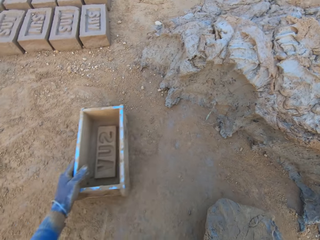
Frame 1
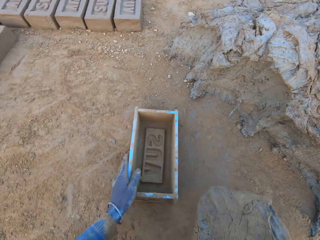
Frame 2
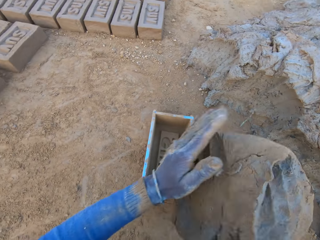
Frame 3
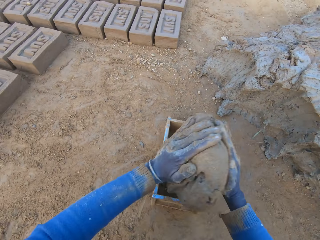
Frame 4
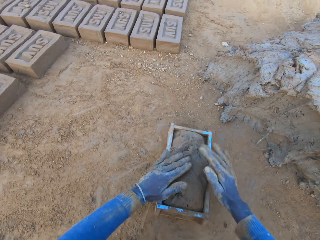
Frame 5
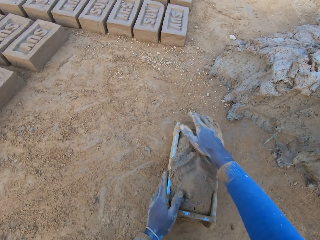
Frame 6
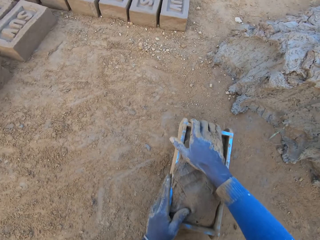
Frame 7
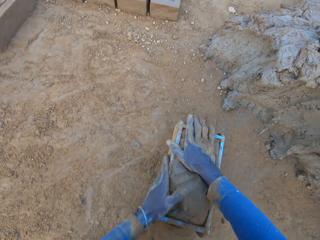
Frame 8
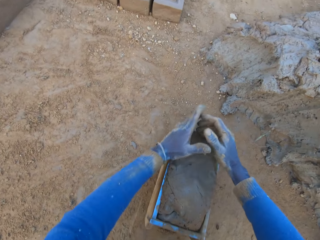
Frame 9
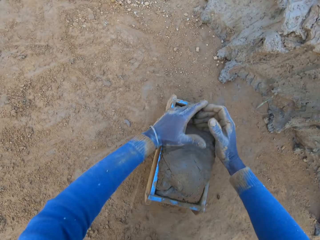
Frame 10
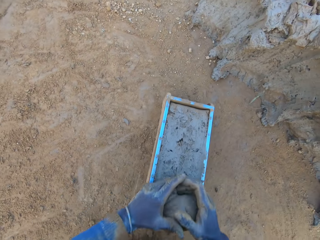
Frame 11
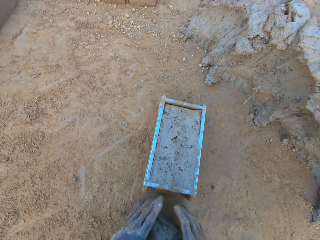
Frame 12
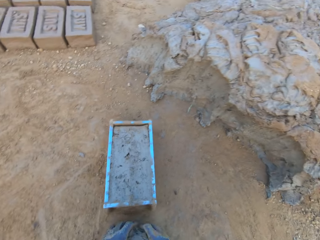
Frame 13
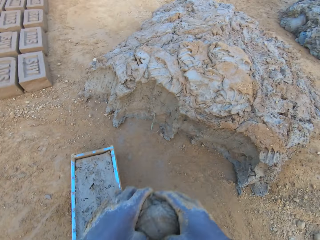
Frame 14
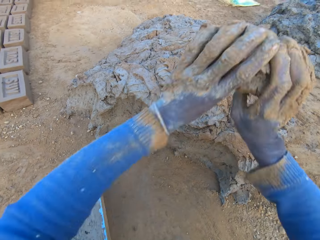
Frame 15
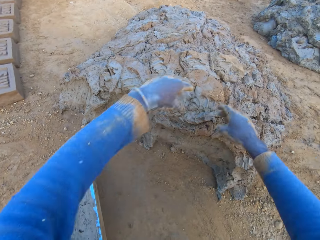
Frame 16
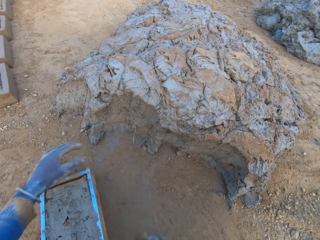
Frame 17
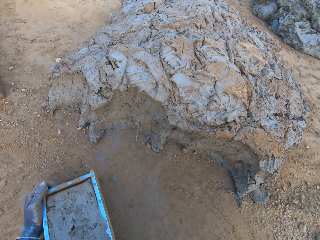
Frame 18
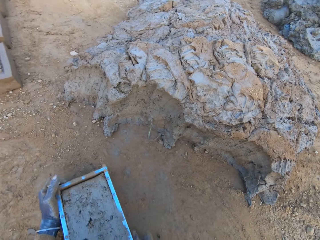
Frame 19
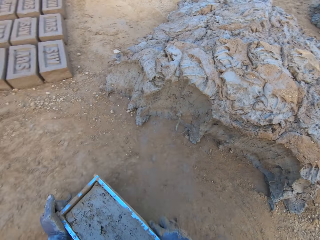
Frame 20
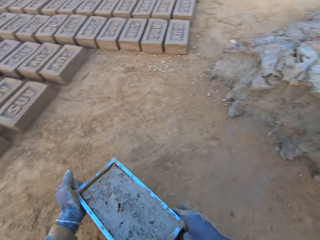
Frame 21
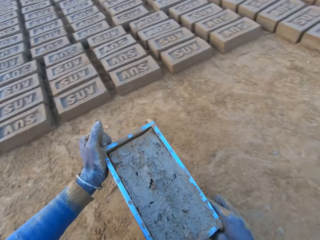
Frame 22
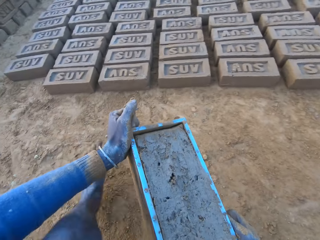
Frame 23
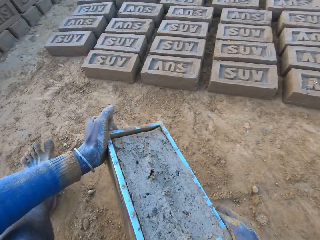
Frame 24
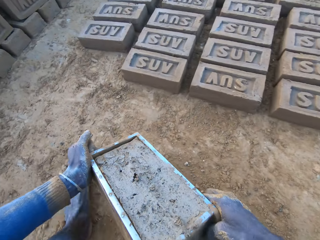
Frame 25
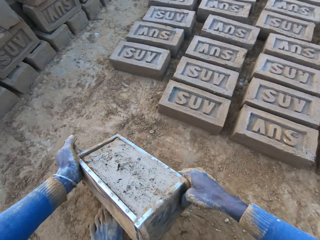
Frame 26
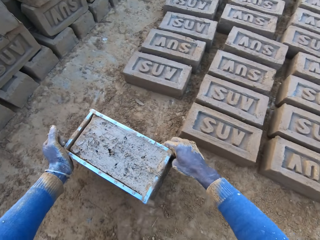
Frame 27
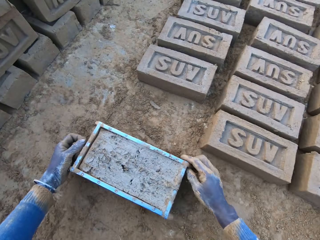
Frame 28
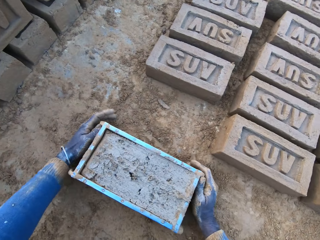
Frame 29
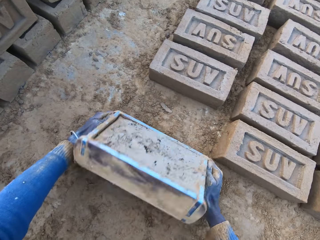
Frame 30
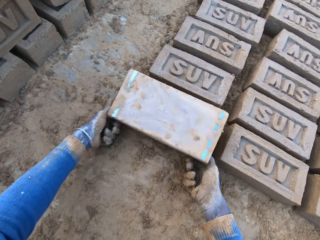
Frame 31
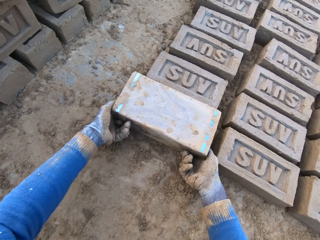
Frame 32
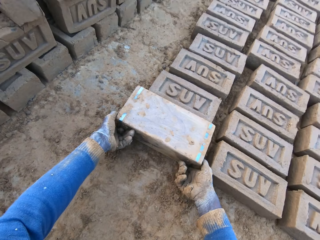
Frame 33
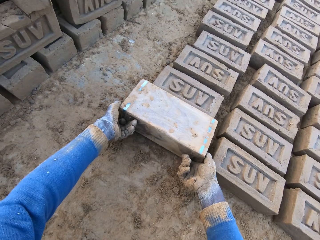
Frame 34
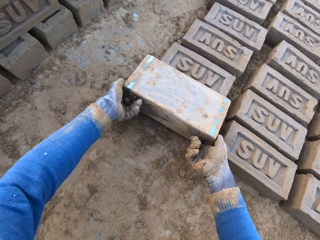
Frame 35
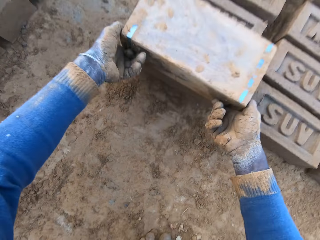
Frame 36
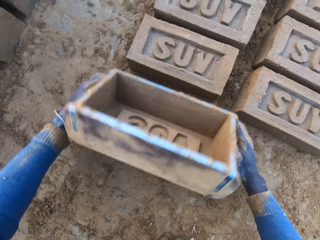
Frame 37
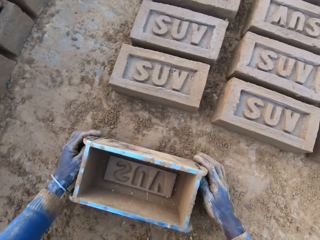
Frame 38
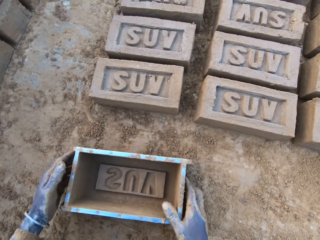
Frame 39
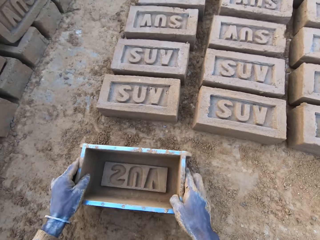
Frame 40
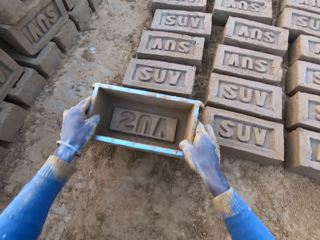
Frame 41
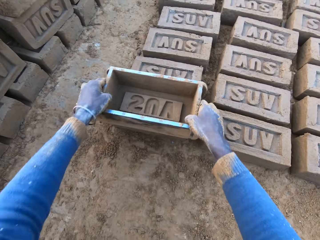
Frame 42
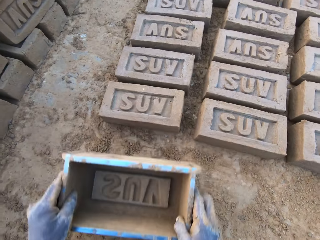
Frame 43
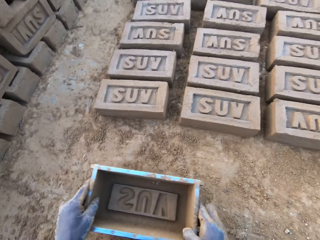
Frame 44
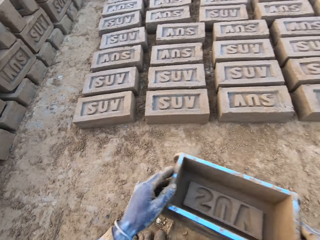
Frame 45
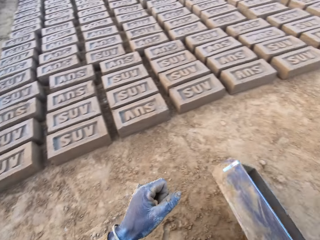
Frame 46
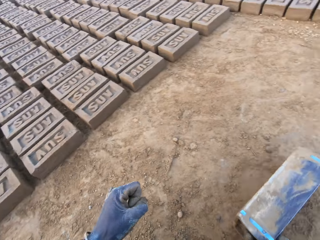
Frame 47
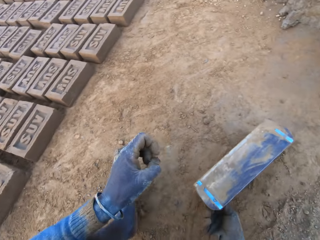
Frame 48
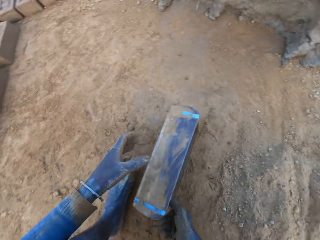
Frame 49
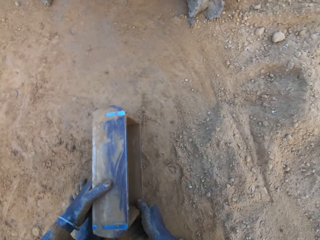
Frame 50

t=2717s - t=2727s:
The camera wearer shifts the iron brick mold on the ground with his left hand. He drops the concrete in the iron brick mold. He removes the excess concrete from the iron brick mold. He drops the excess concrete on the heap of concrete on the ground. He carries the iron brick mold from the ground with his two hands. He drops the iron brick mold on the ground beside other bricks. He turns the iron brick mold on the ground. He puts the brick aside. He drops the iron brick mold on the ground. He hits the brick with the iron brick mold in his hands. He drops the iron brick mold on the ground.

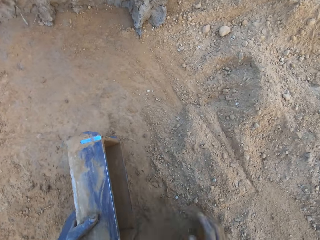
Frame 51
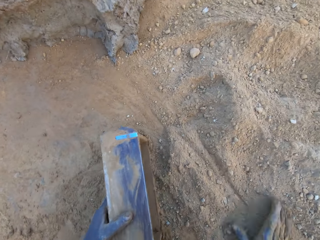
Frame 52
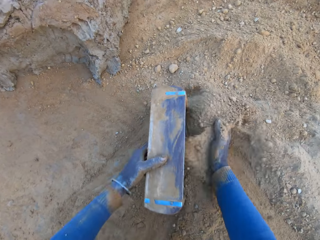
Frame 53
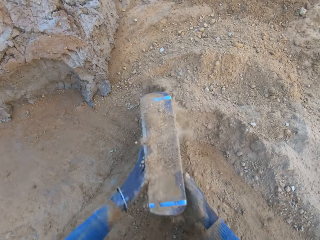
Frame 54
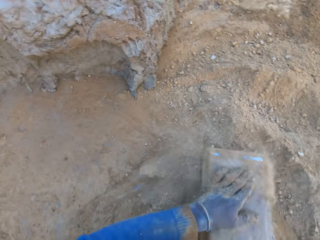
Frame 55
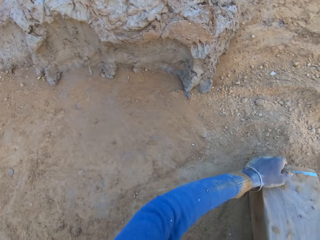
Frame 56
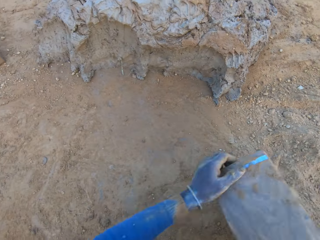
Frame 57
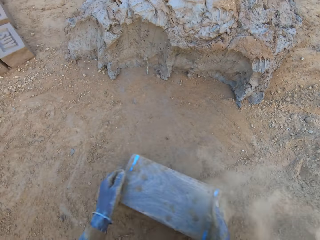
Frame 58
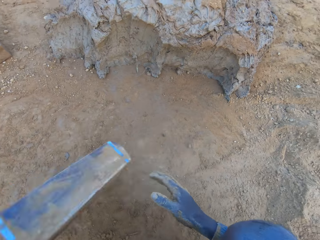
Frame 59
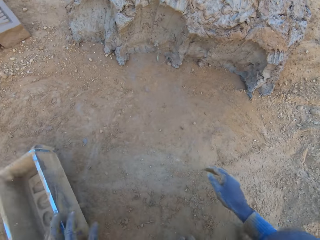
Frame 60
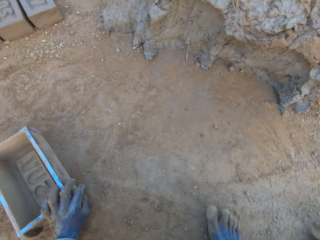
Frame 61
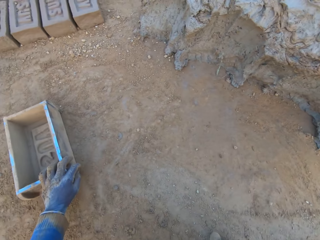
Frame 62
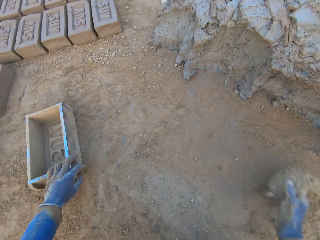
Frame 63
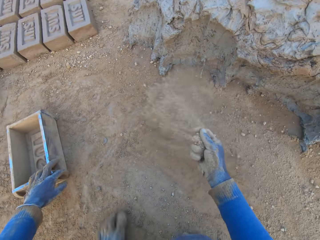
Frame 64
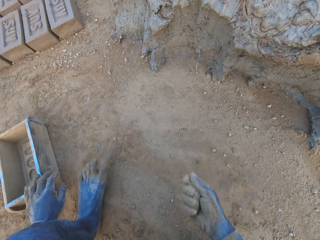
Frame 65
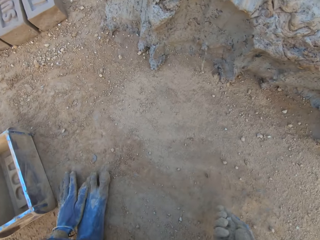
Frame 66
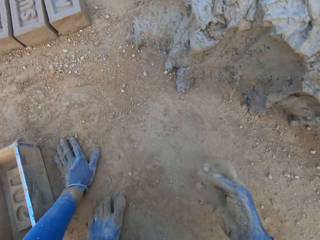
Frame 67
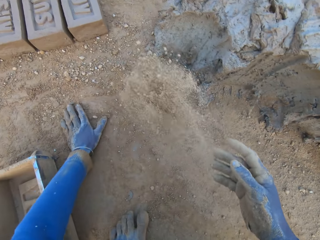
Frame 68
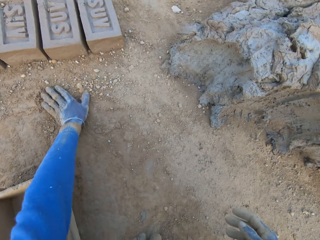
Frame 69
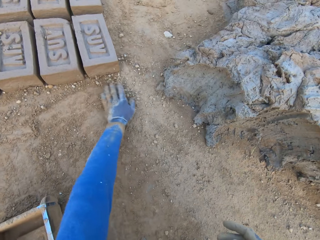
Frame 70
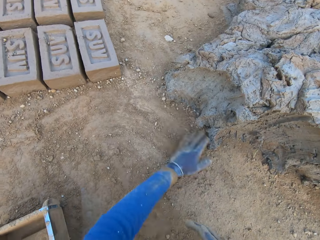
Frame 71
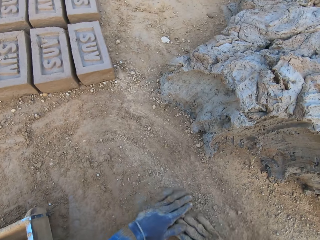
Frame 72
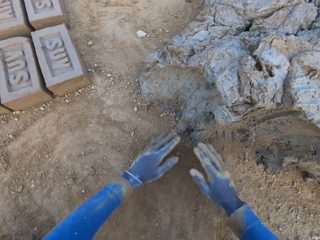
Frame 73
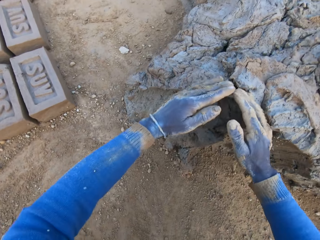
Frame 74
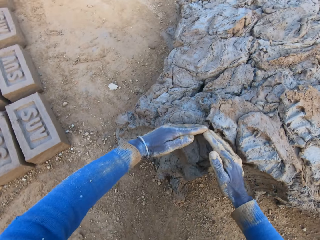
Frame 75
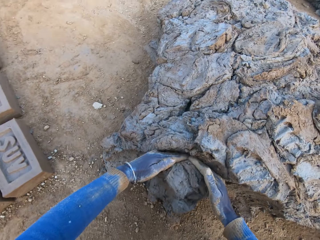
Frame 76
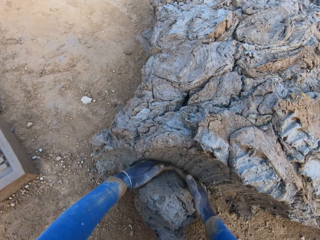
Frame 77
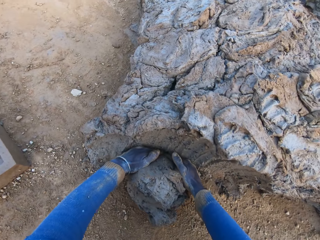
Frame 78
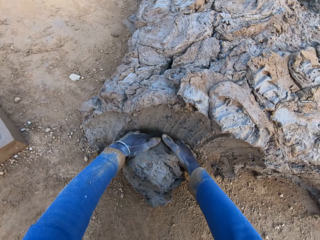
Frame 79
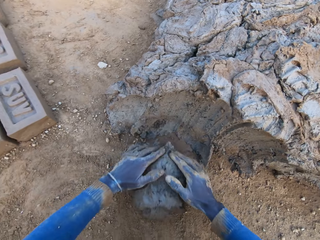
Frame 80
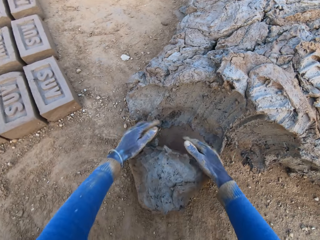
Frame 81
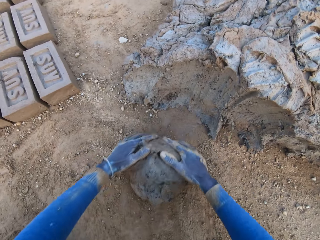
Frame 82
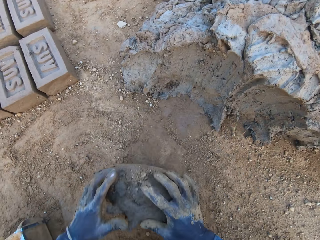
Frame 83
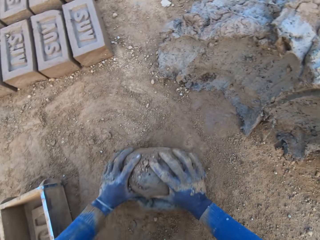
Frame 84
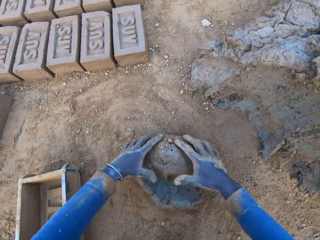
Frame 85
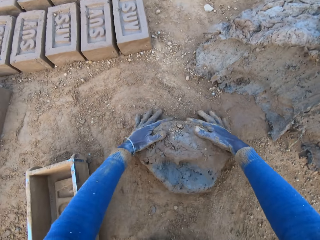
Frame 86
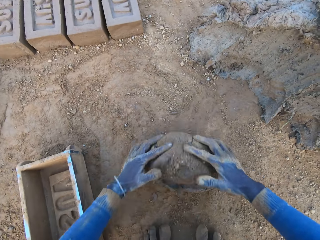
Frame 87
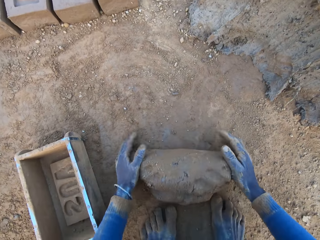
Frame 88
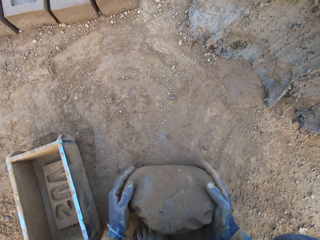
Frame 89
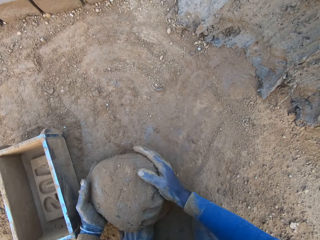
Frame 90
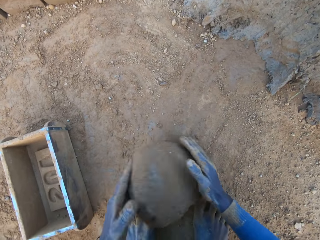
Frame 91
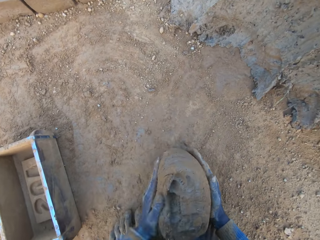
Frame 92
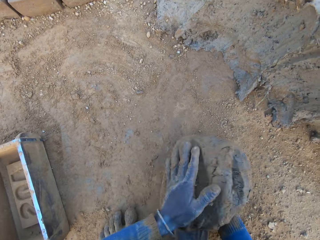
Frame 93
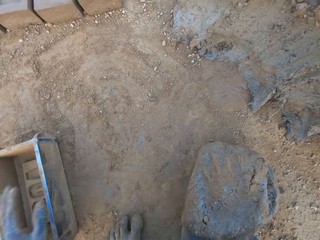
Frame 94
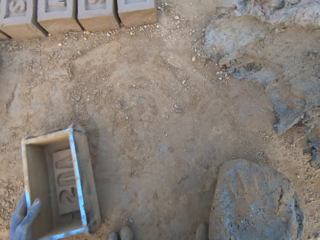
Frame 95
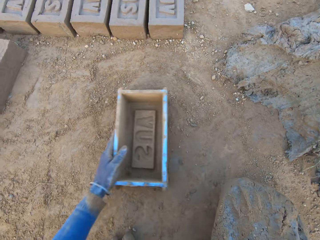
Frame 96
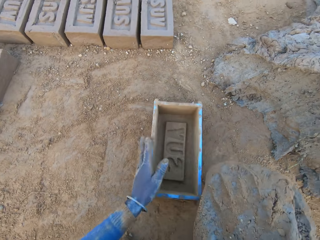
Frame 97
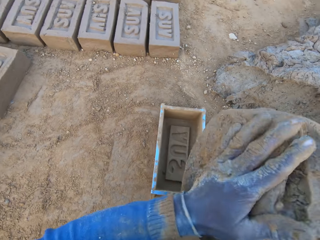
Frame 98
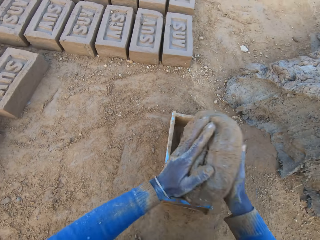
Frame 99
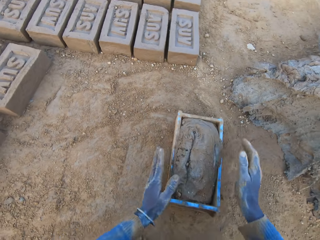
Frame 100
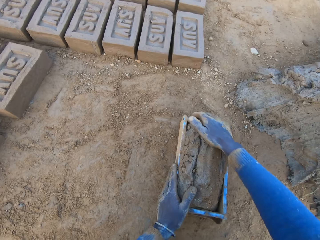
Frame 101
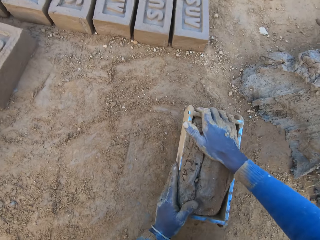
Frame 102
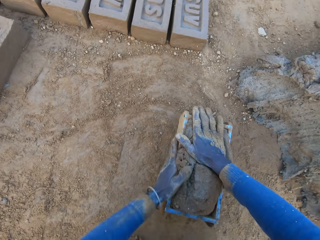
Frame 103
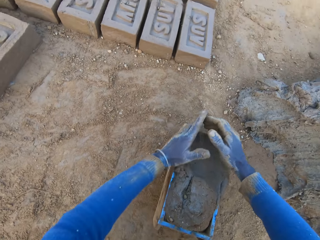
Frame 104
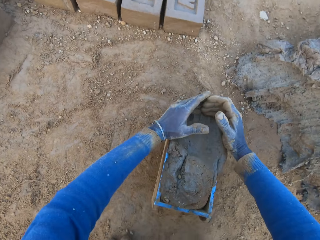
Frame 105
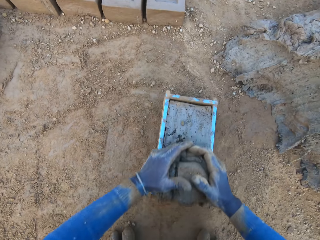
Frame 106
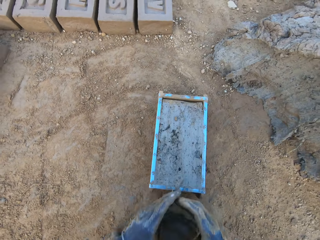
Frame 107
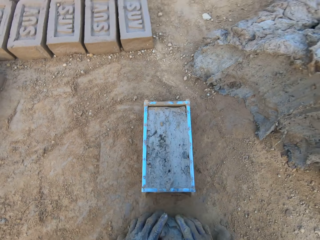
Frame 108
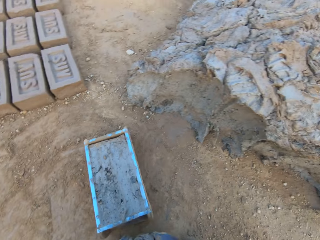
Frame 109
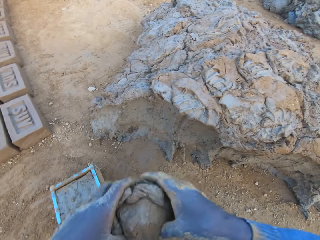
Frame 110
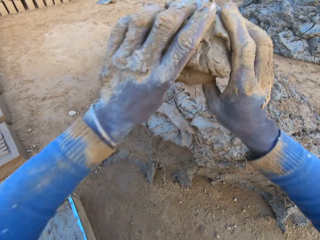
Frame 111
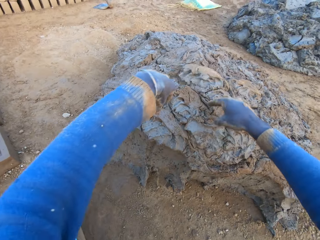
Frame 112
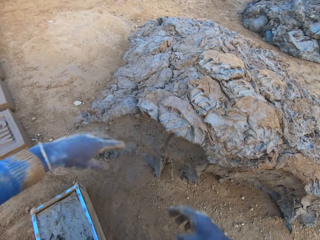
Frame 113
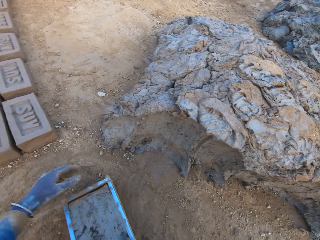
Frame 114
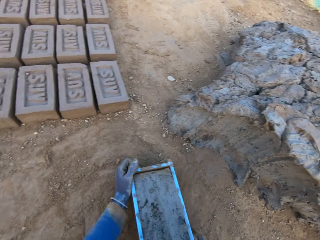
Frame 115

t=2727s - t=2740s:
The camera wearer pours sand from the ground into the iron brick mold. He removes the sand from the iron brick mold. He drops the iron brick mold on the ground. He shifts the iron brick mold with his left hand on the ground. He pours sand on the ground with his right hand. He rubs his left hand on the ground. He cuts a portion of the concrete from a heap of concrete with his hands. He mixes the concrete with his hands. He shifts the iron brick mold on the ground with his left hand. He drops the concrete in the iron brick mold. He removes the excess concrete from the iron brick mold. He drops the excess concrete on the heap of concrete on the ground.
